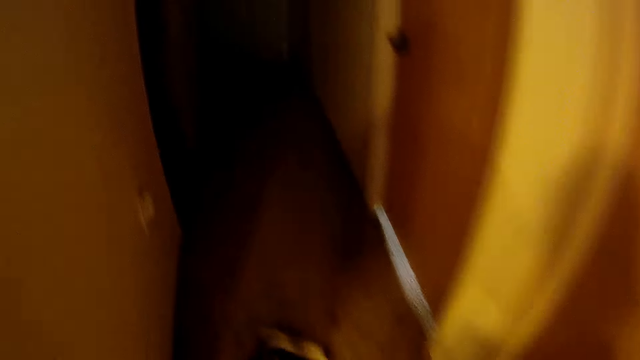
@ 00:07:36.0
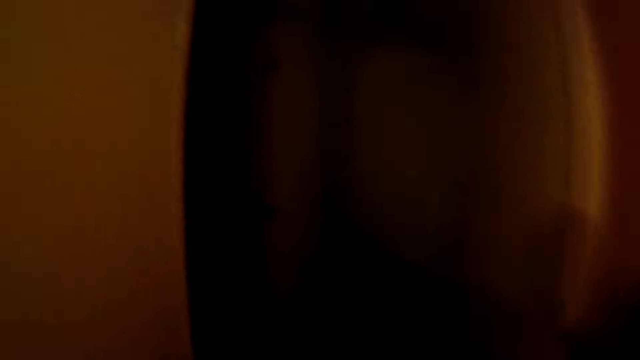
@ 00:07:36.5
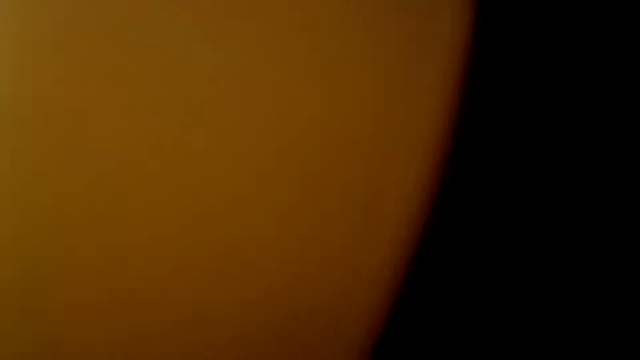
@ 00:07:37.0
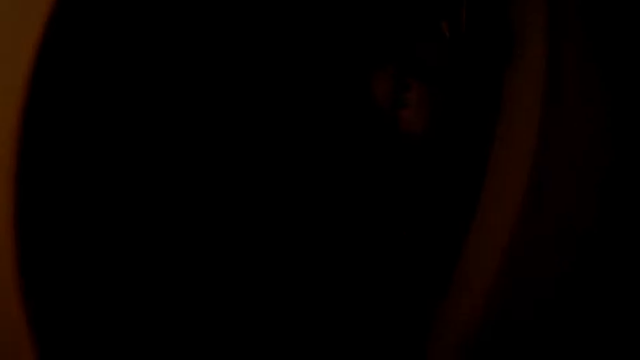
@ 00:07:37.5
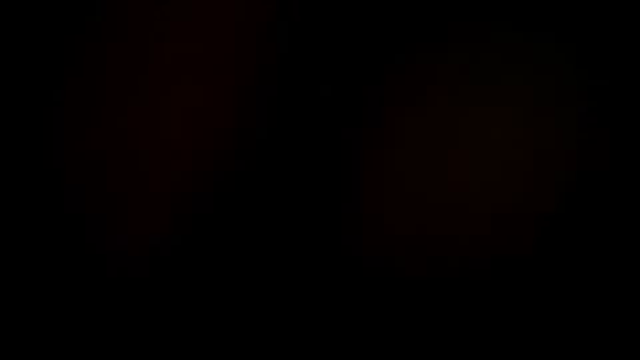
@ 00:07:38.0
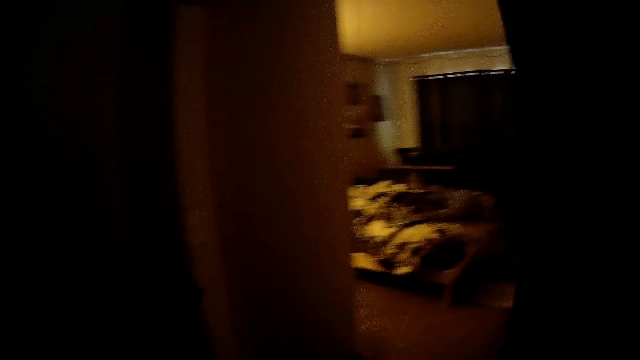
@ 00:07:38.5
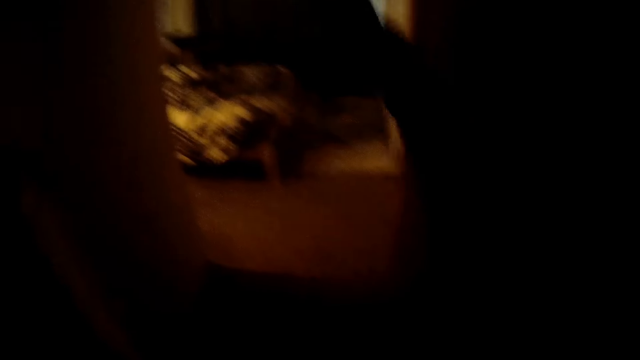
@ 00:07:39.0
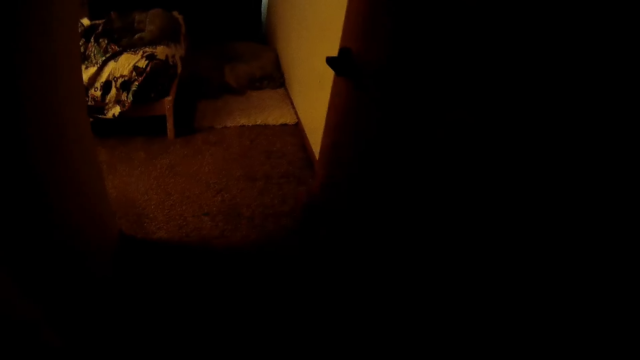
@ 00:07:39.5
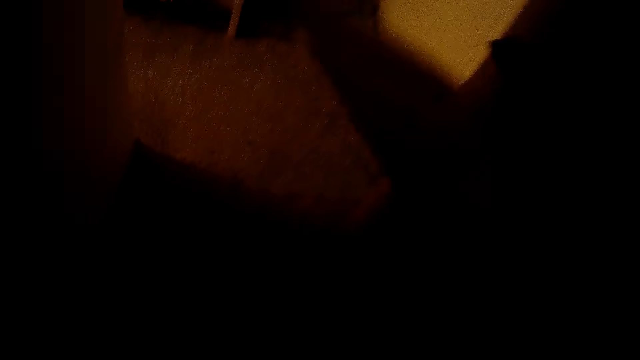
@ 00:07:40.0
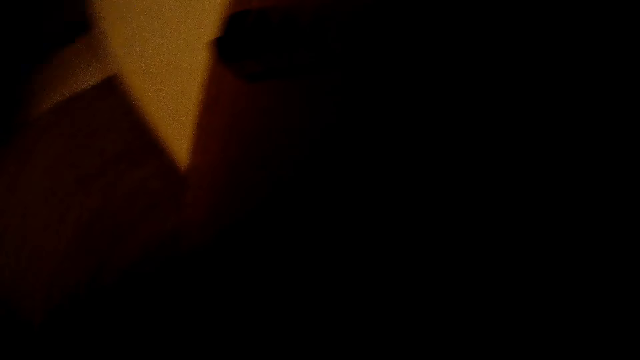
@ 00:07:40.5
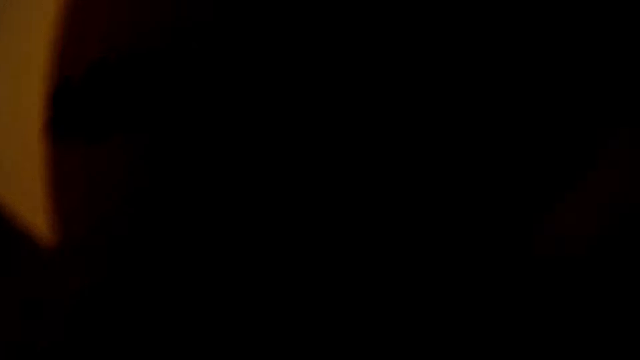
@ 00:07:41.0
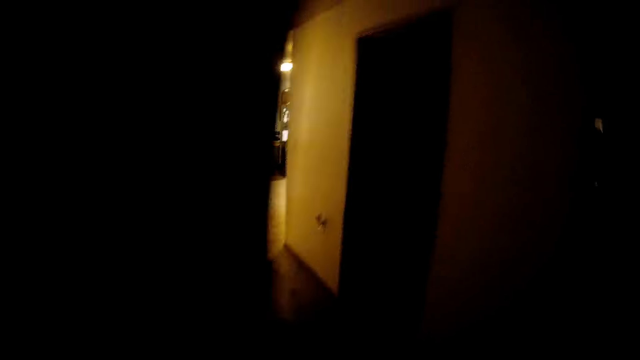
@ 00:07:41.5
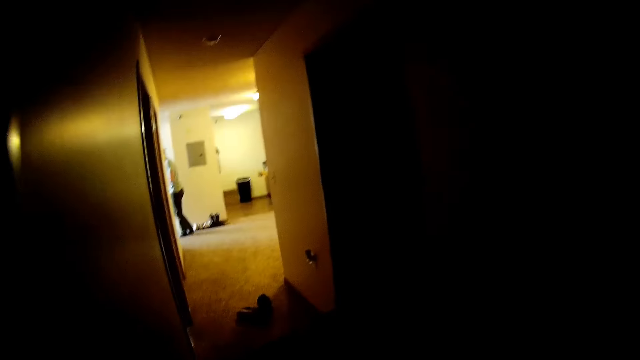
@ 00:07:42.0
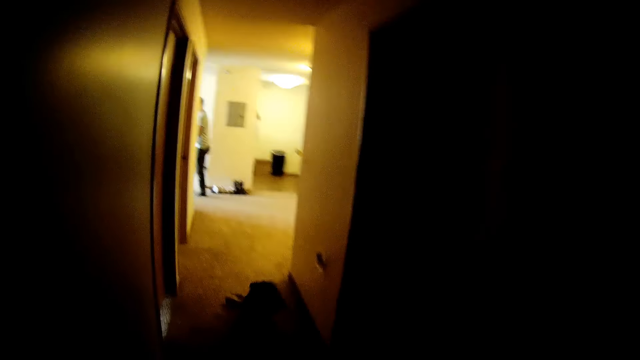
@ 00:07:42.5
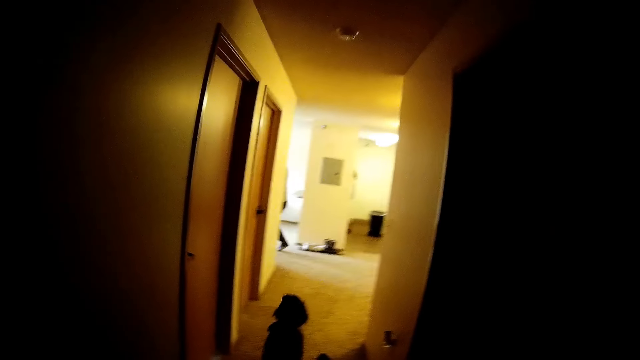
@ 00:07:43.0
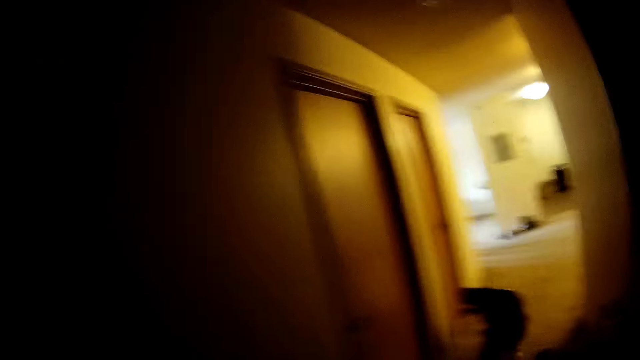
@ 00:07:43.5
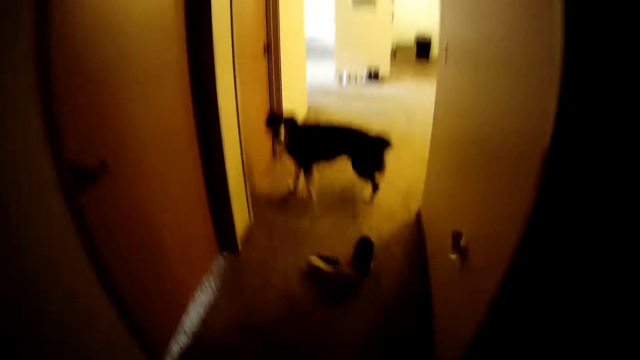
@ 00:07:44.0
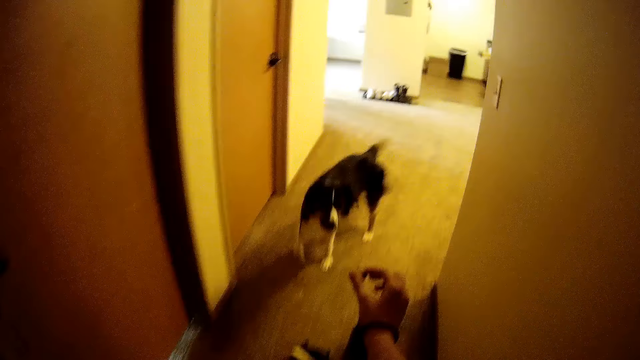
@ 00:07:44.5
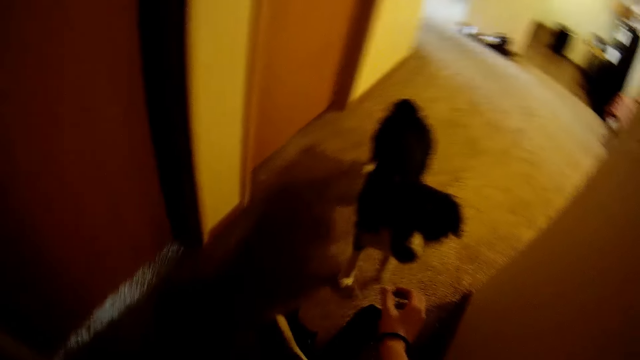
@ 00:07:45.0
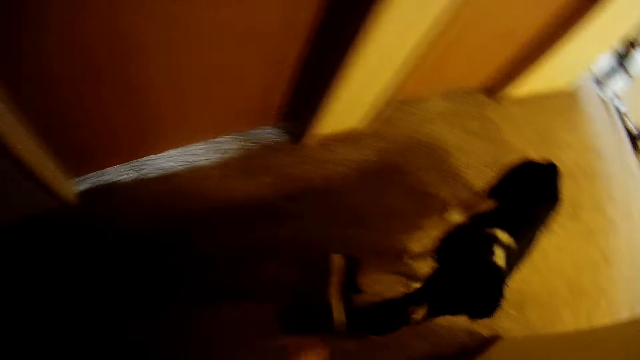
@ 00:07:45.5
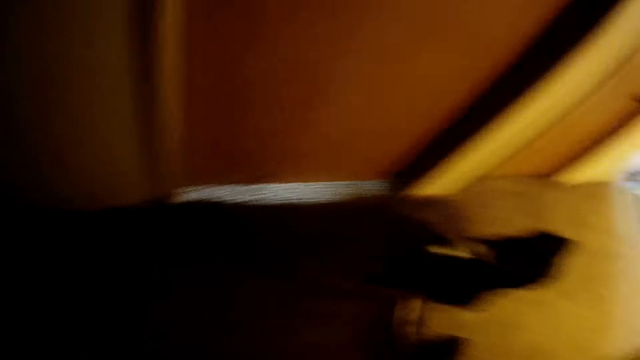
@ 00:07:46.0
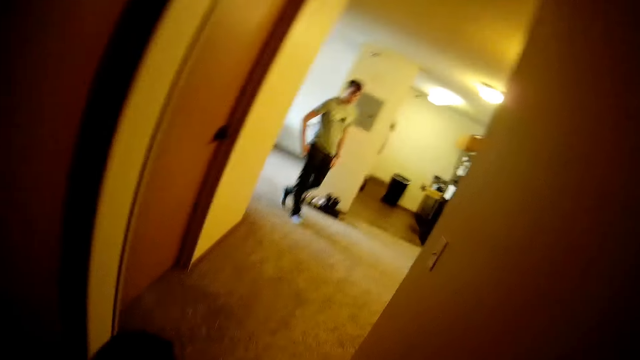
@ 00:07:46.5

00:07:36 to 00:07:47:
The camera wearer walks in a room. They throw something. They walk around. They feed the dog.

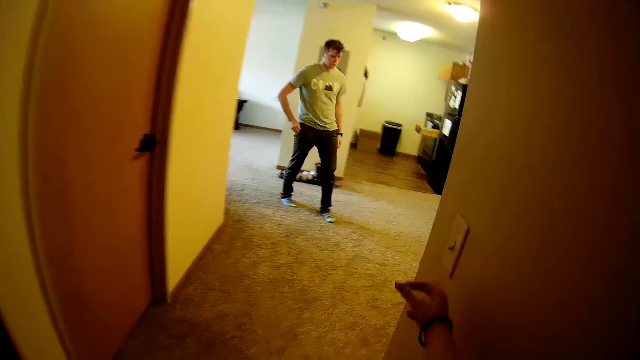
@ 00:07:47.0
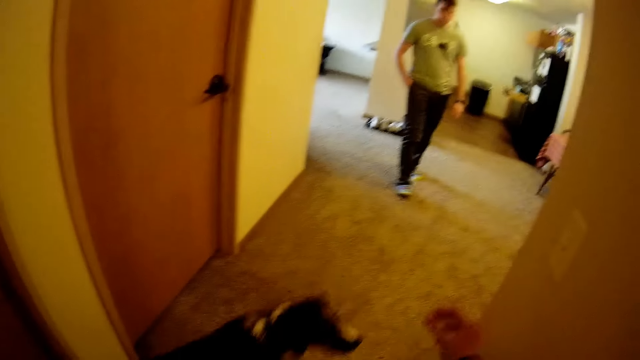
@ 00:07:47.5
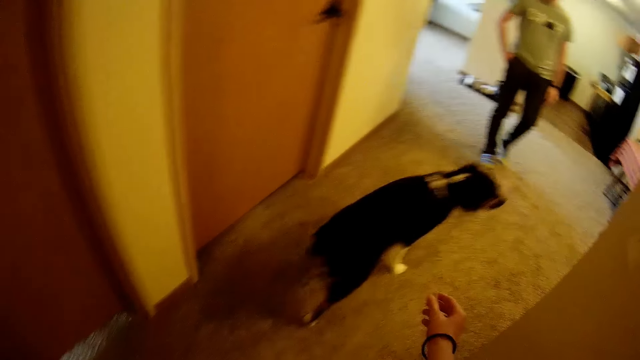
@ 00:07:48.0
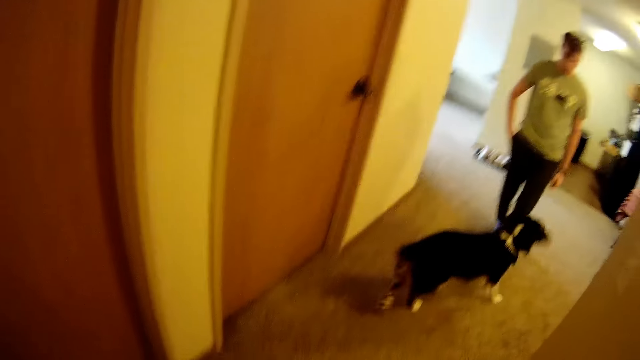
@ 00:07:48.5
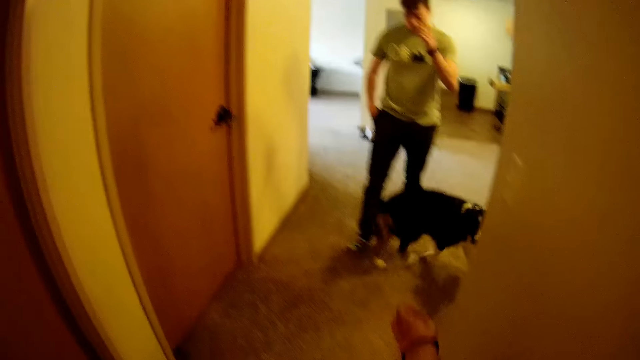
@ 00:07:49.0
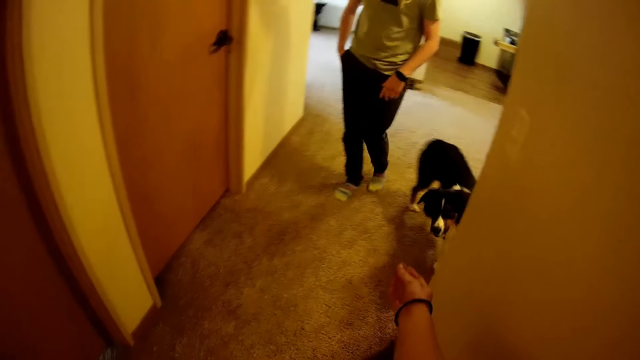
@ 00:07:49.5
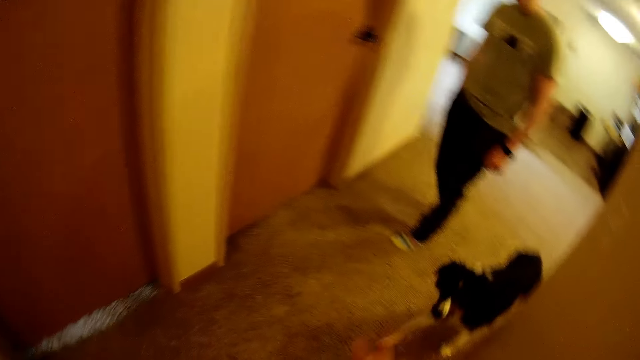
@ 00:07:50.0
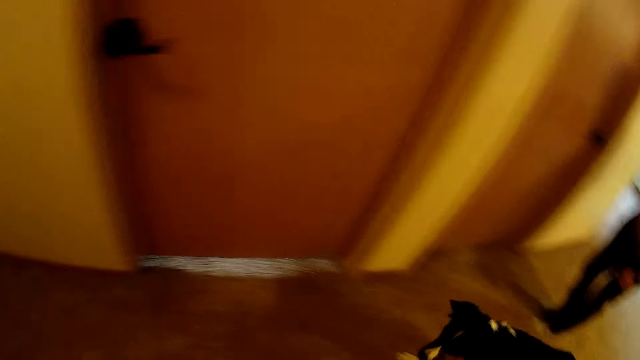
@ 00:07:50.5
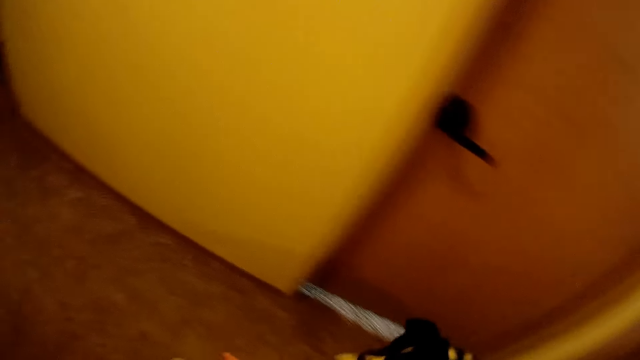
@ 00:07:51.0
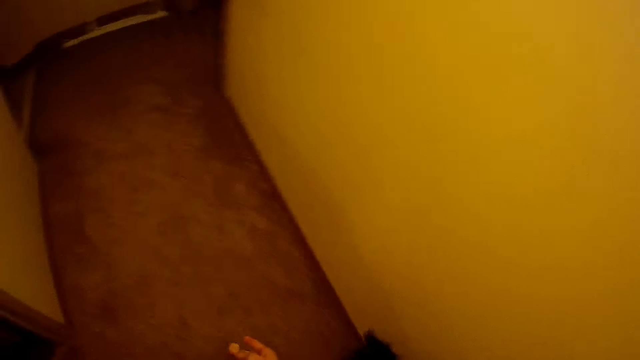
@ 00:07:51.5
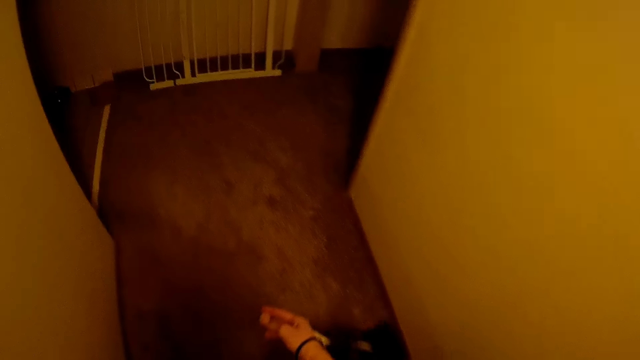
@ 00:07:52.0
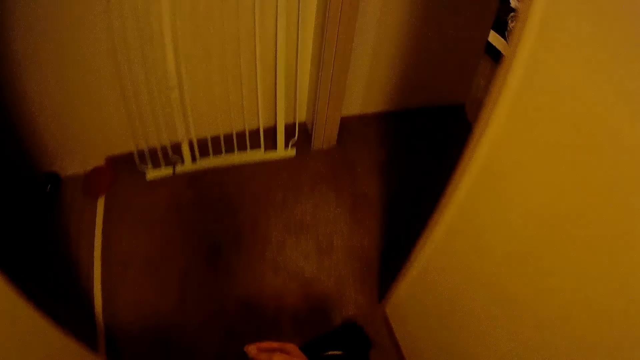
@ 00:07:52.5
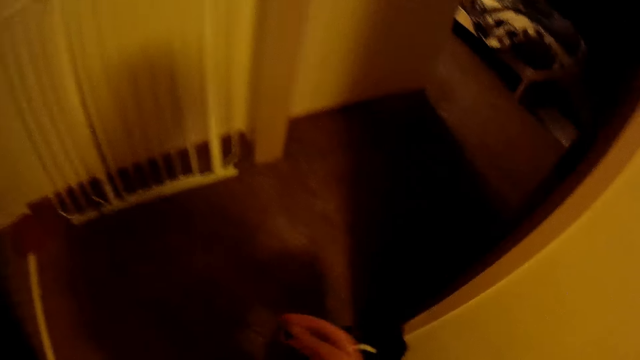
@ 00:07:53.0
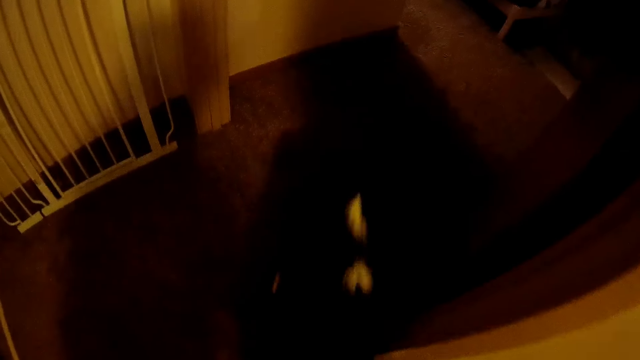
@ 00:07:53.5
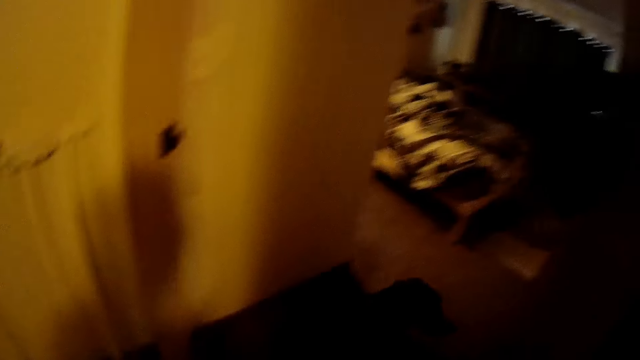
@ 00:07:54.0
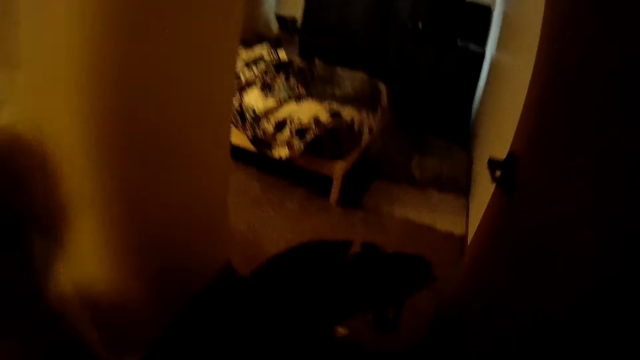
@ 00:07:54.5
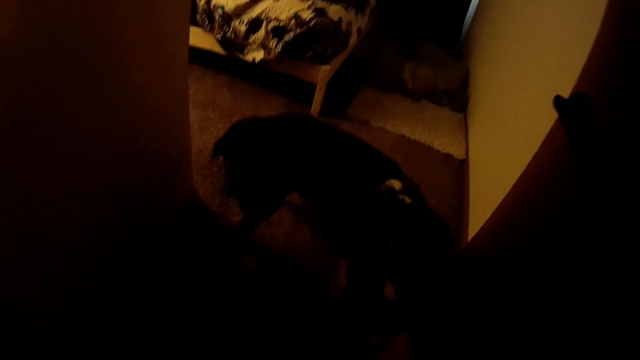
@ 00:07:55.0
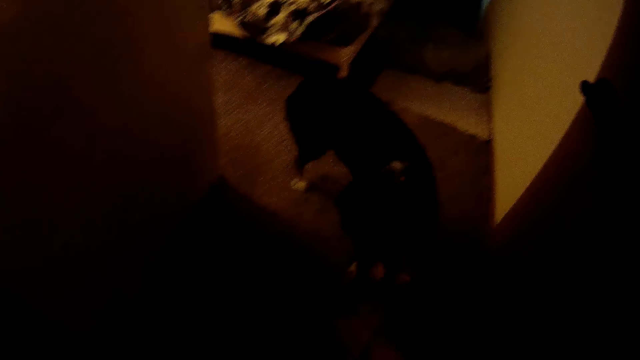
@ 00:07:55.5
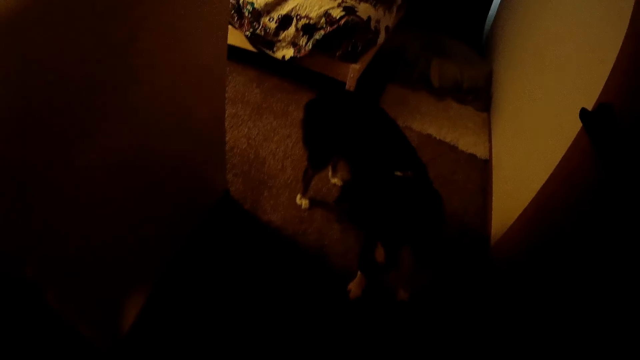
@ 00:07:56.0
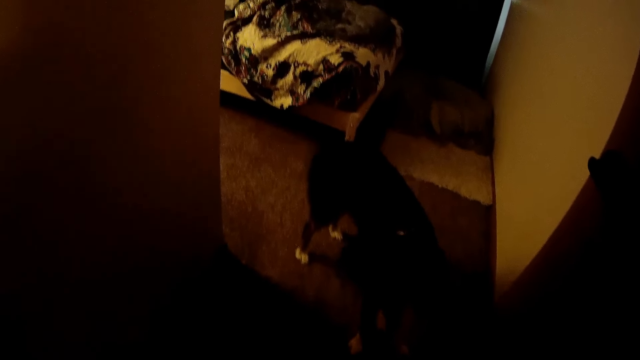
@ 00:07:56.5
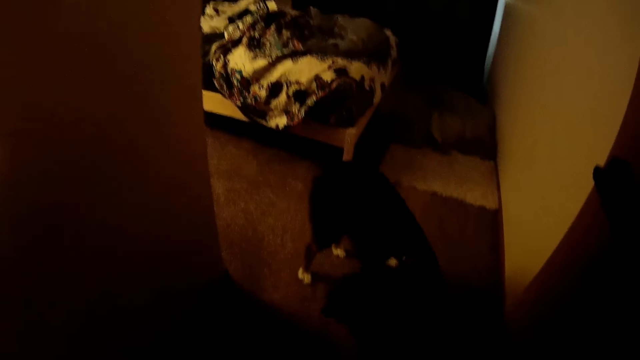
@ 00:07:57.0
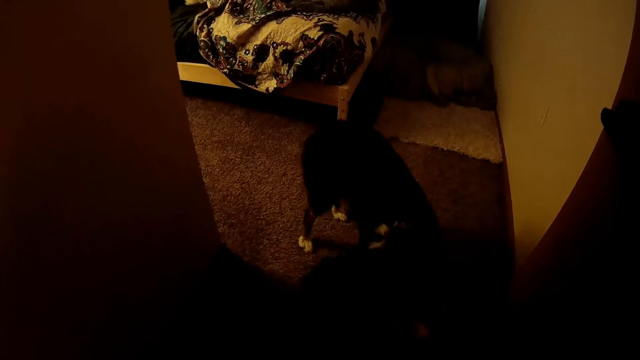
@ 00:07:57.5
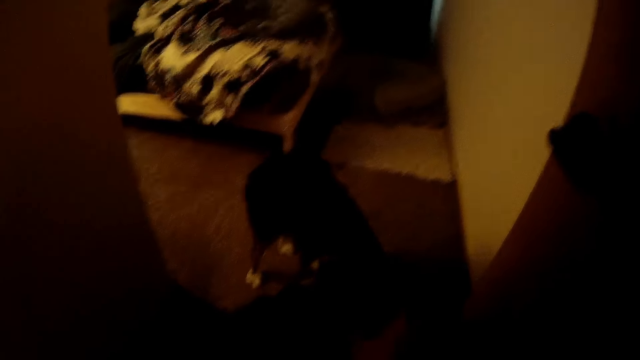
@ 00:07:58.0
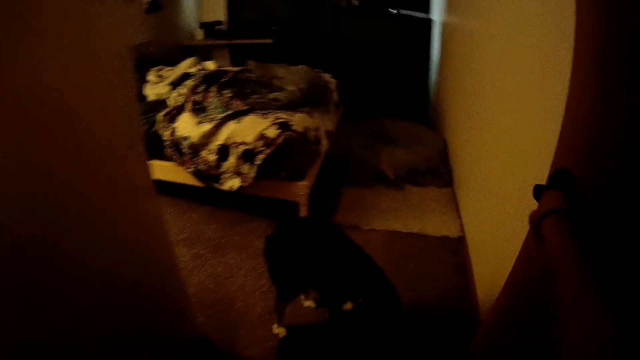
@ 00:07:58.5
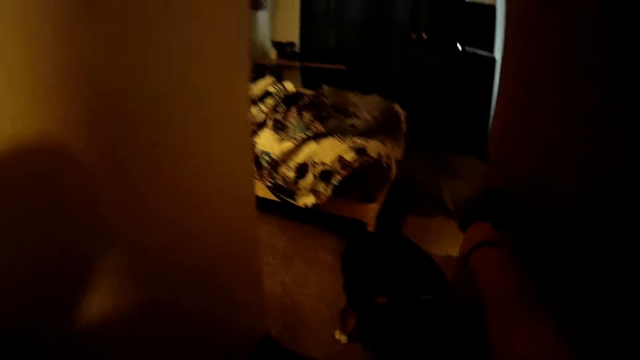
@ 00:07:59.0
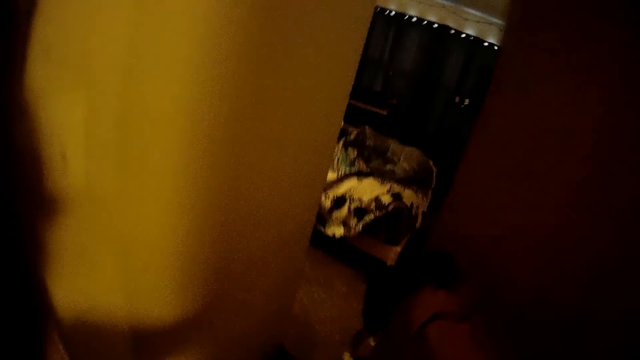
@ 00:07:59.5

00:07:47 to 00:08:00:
The camera wearer turns off a switch. Someone walks around the room. The camera wearer gestures with a hand. They walk back to the bedroom. They walk around. They close the bedroom door.
